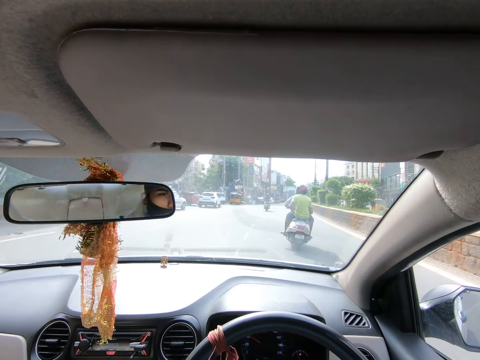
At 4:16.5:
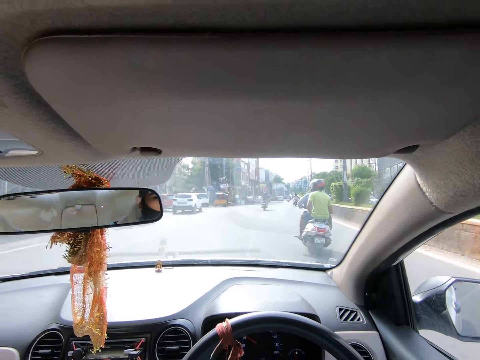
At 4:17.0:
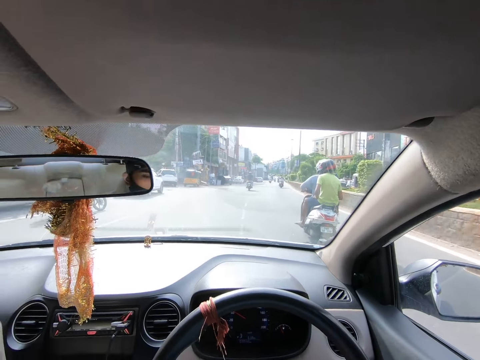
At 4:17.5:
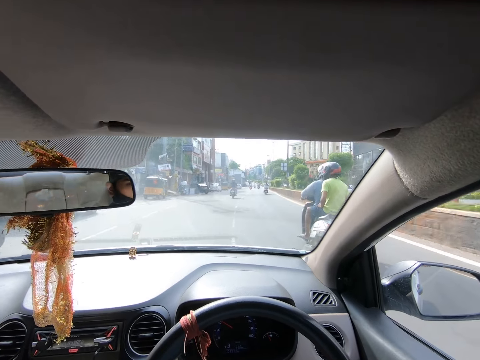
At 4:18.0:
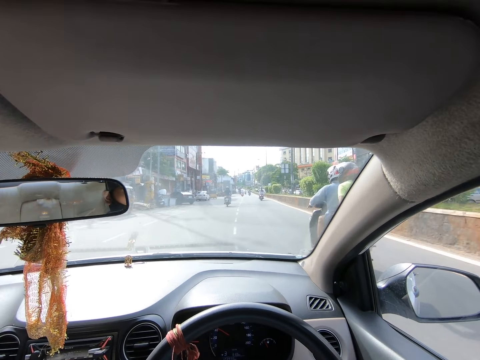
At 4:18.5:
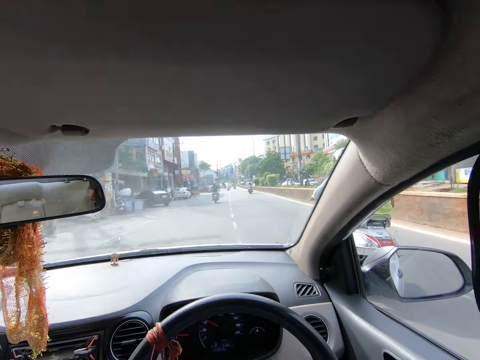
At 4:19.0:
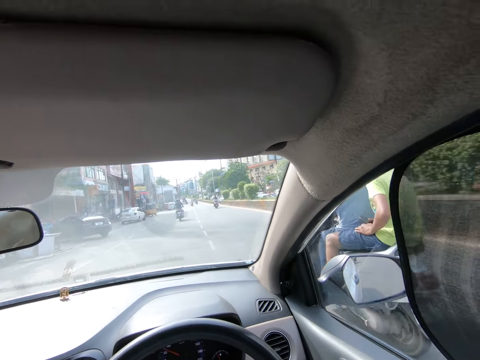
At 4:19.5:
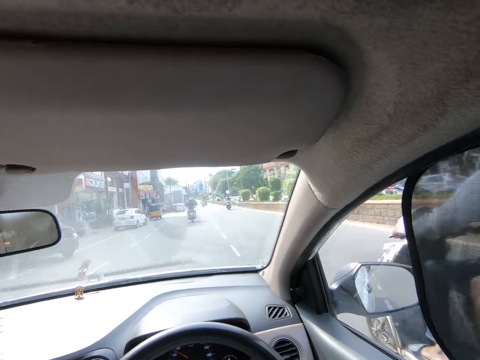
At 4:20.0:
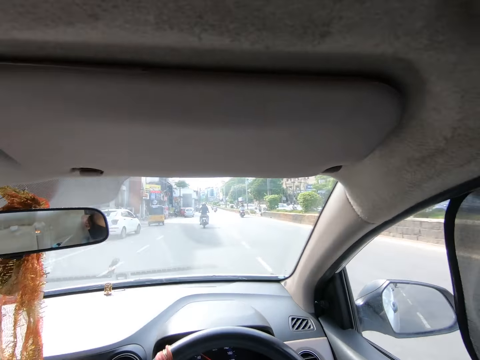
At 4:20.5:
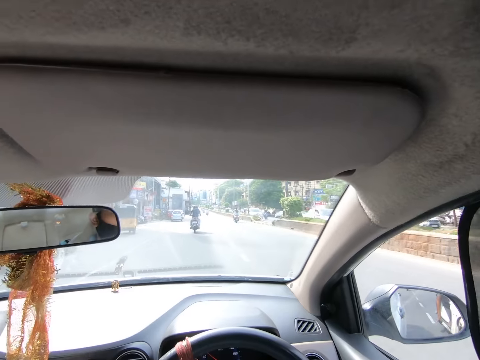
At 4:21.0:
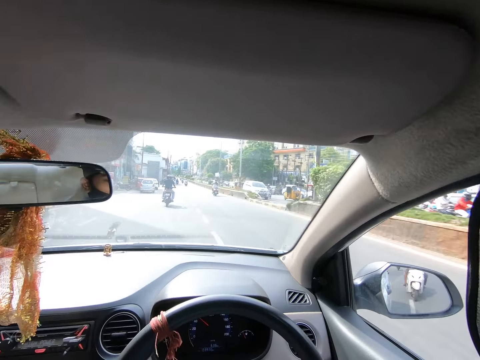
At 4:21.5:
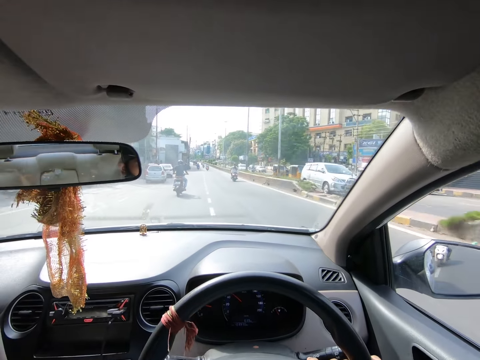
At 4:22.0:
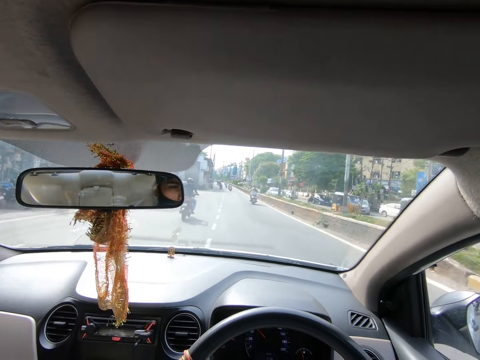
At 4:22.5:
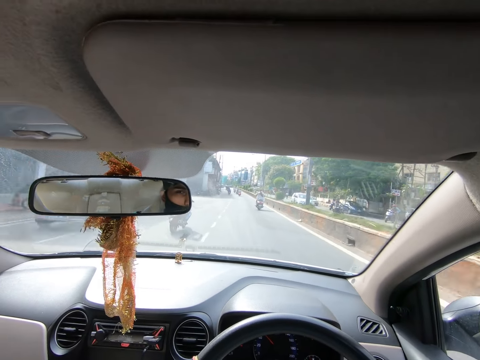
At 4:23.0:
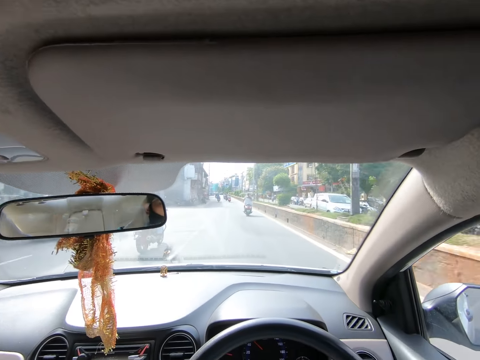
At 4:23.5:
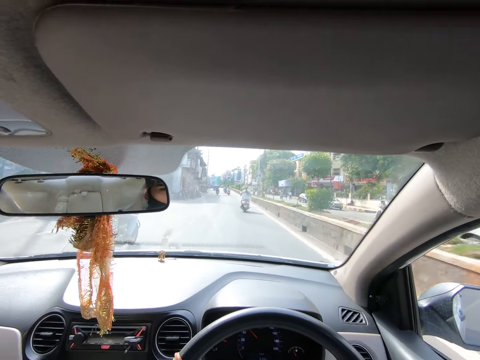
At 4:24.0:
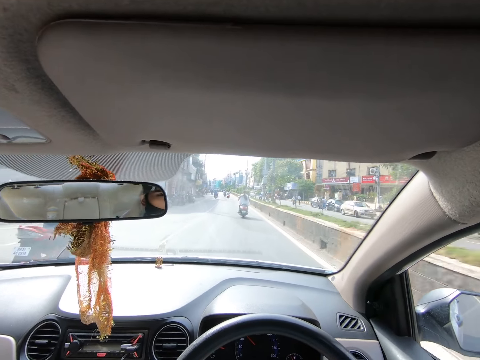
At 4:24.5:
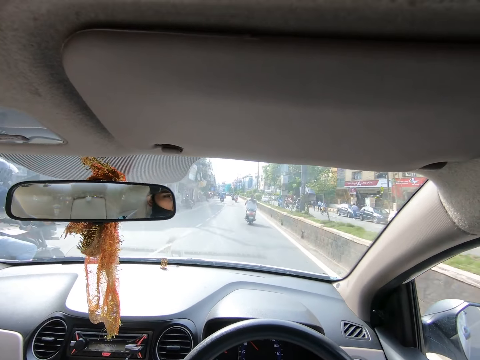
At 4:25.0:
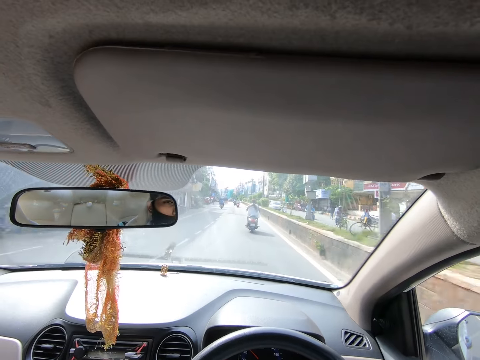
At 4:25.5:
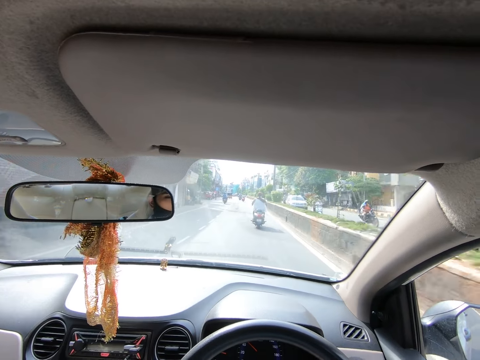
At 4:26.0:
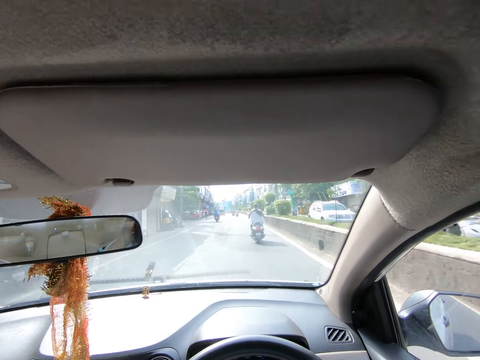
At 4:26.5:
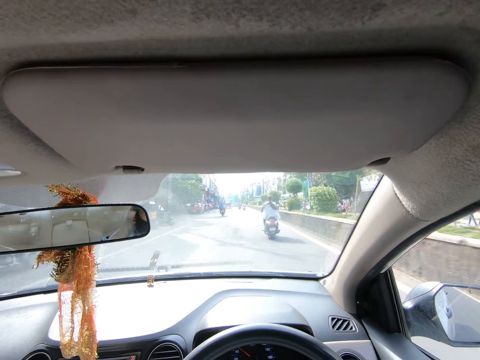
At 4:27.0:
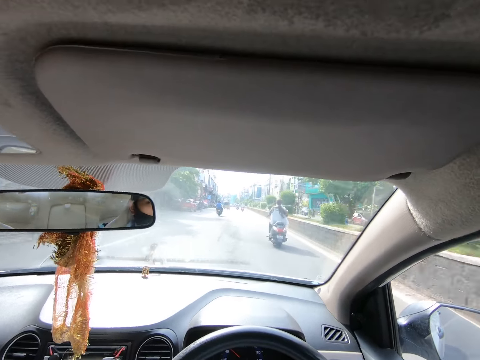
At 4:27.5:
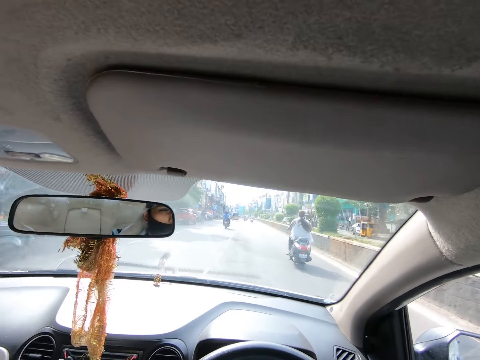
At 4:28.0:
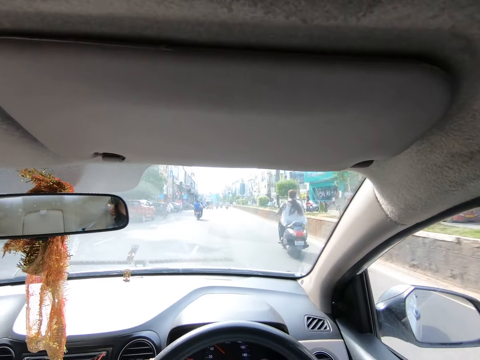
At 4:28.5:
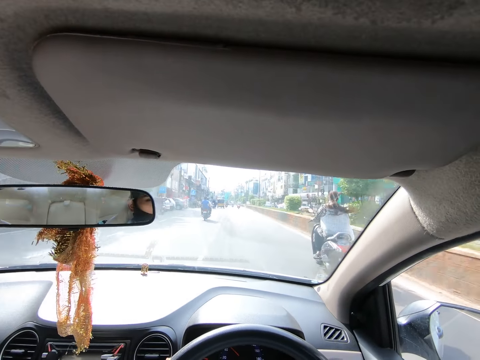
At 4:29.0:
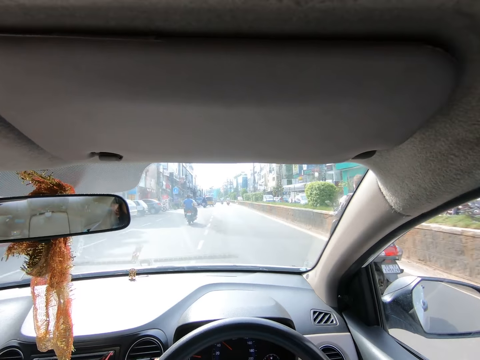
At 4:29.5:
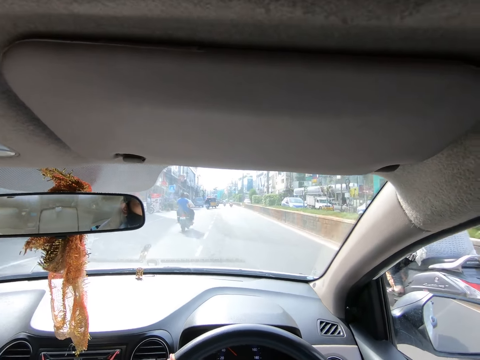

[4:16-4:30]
The camera wearer drives past a motorcycle. They drive past a motorcycle again. They drive past a car. They drive past a car again. They drive past a tricycle. They drive past a car. They drive past a car again. They drive past a motorcycle and drive past a car.

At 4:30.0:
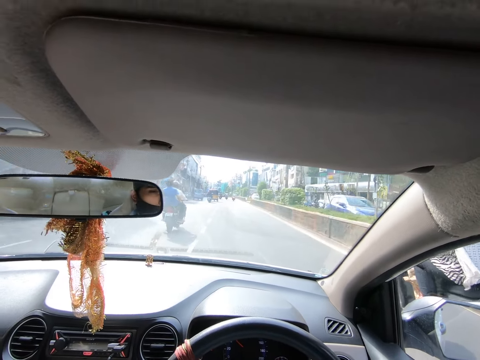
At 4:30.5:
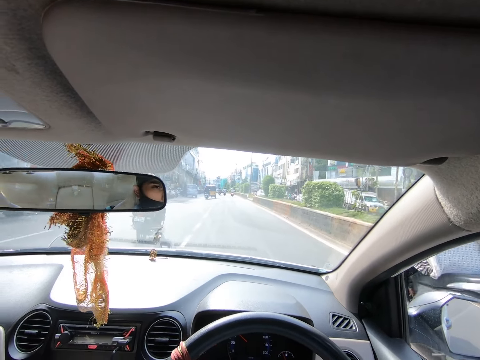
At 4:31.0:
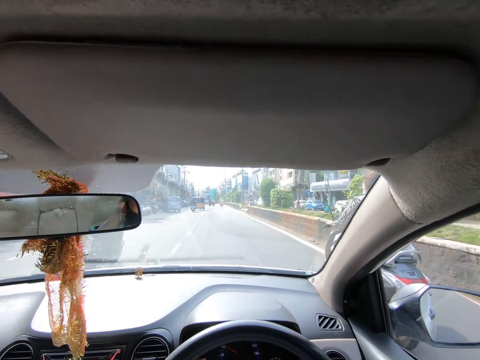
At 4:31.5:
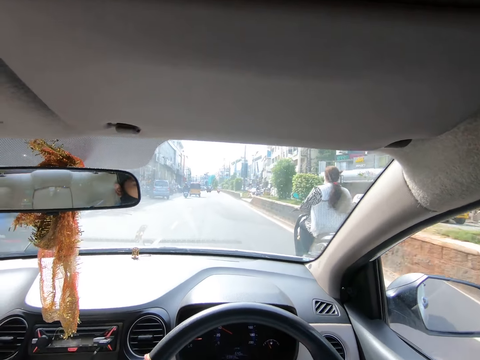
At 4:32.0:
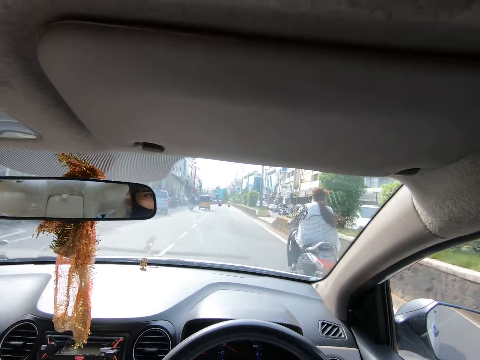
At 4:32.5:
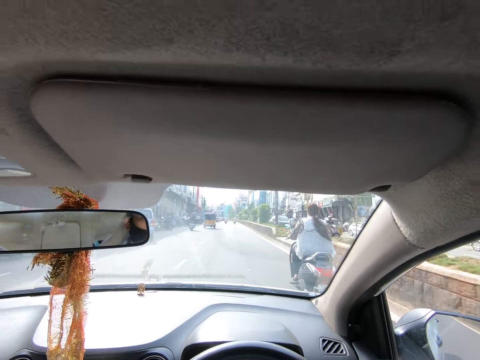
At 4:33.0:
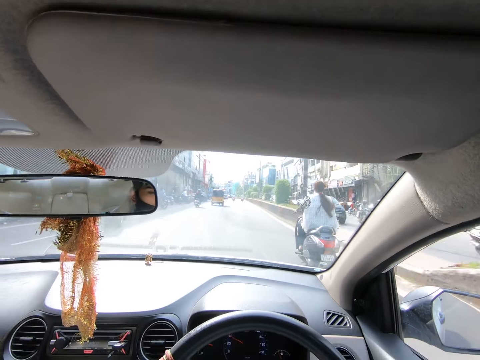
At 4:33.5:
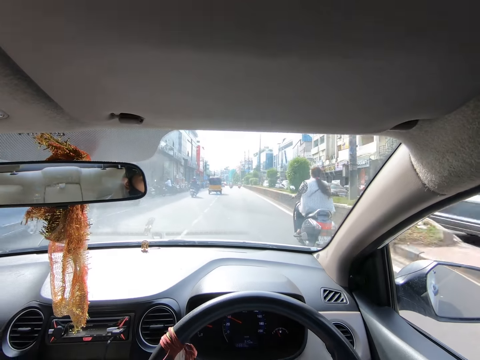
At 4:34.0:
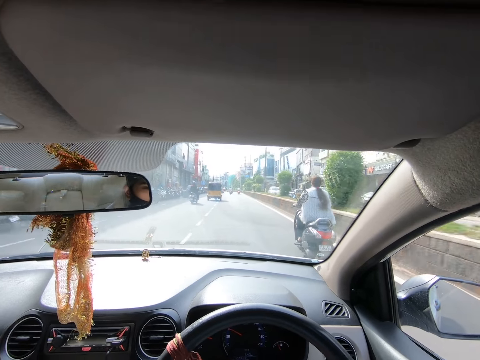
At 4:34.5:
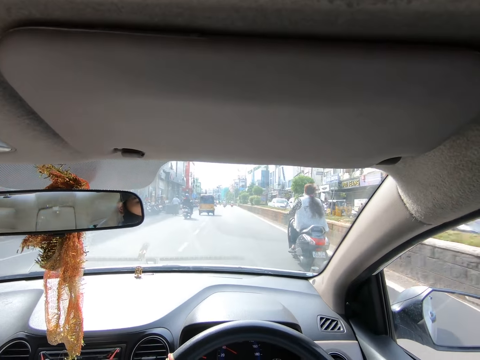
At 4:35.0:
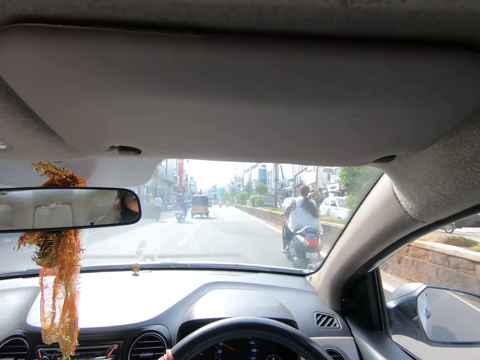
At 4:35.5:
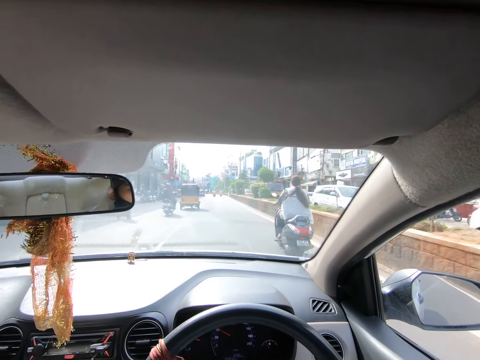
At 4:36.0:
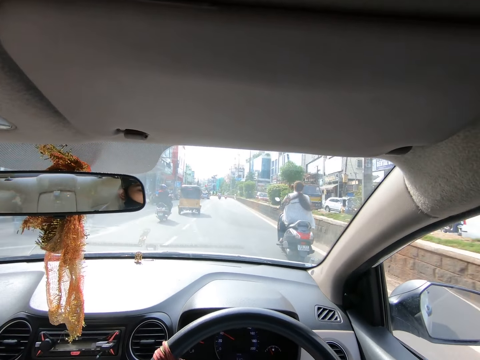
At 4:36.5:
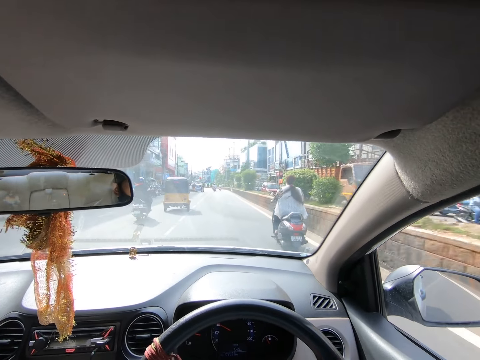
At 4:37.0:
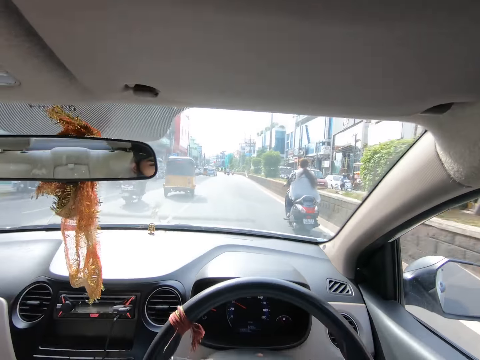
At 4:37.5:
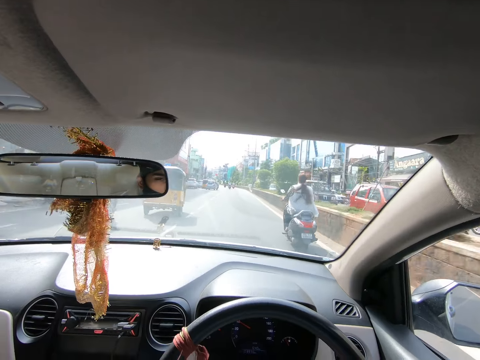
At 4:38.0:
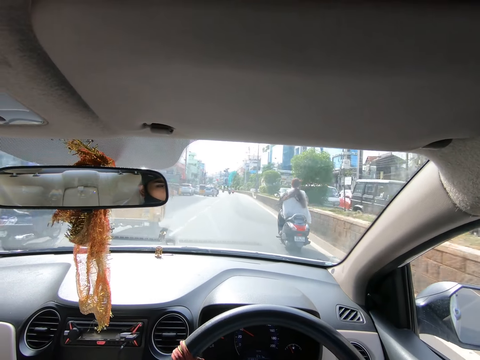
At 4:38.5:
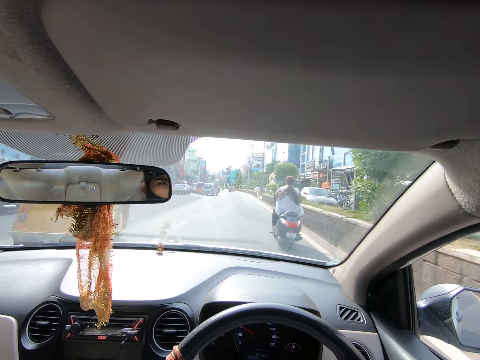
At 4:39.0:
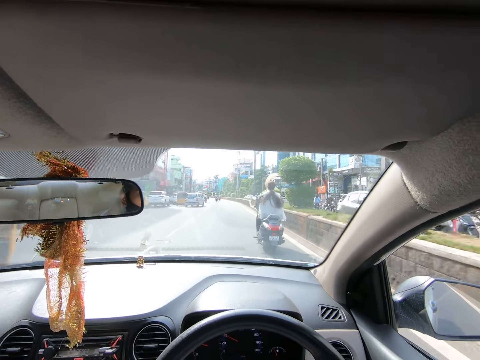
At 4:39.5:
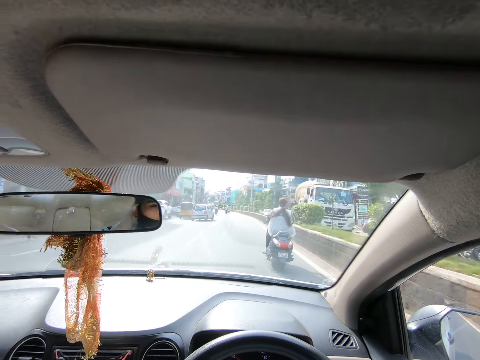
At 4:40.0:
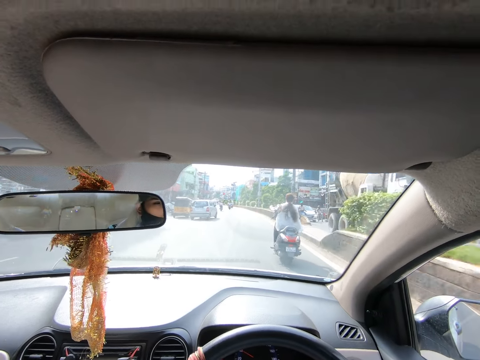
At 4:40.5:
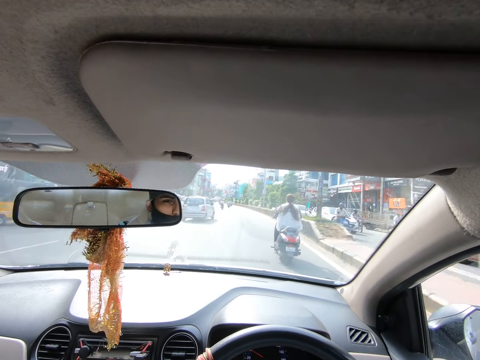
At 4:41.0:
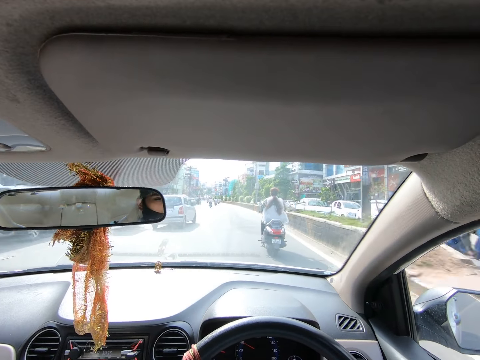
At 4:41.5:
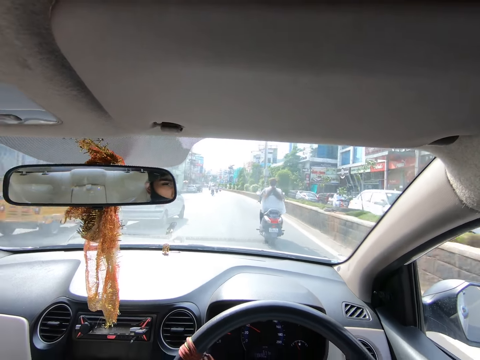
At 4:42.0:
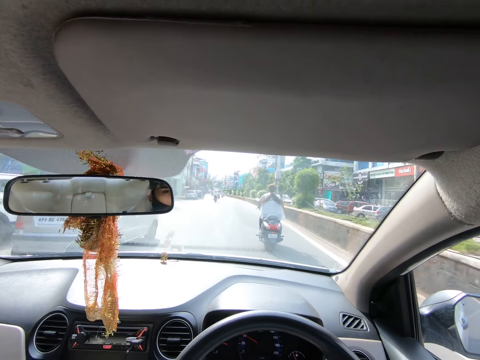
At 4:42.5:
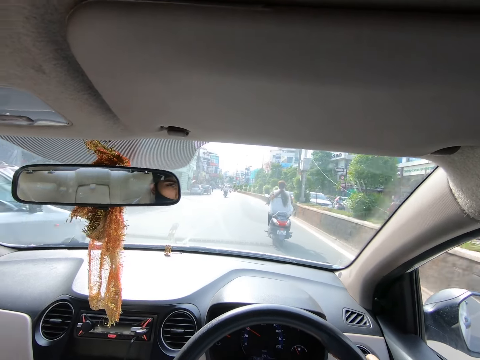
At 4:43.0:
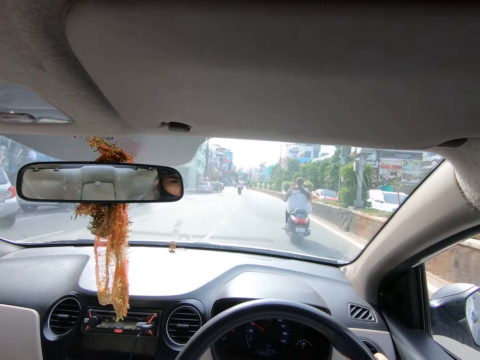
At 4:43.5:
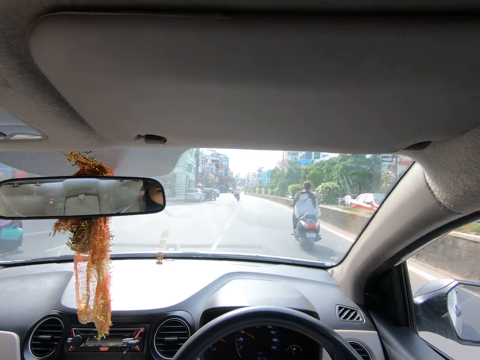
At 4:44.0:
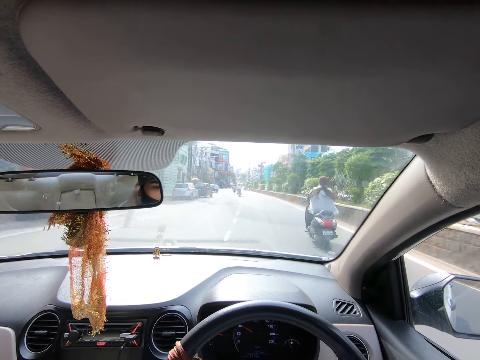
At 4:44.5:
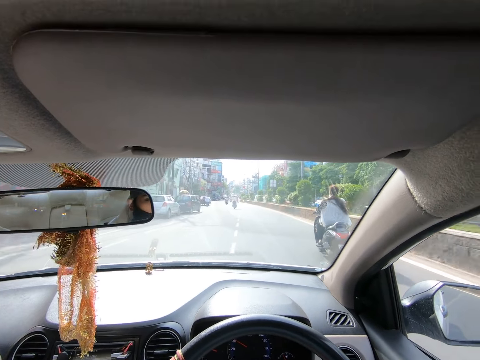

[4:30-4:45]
The camera wearer drives past a motorcycle, drives past a bus, drives past a car, drives past a man, and drives past a truck. They drive past a car. They do so repeatedly. They drive past a truck, drive past a car, and drive past a motorcycle. They drive past a car. They do so repeatedly.
